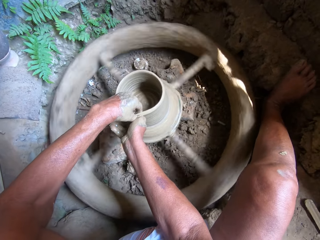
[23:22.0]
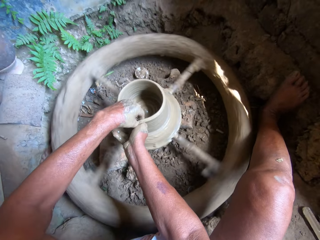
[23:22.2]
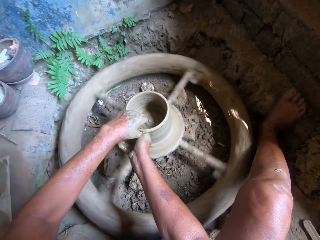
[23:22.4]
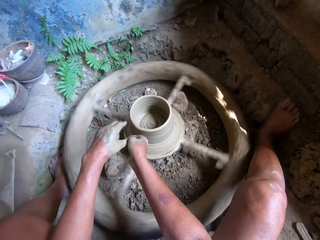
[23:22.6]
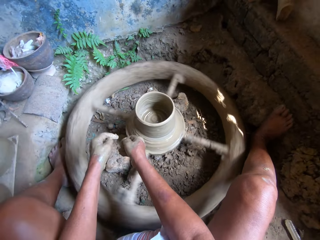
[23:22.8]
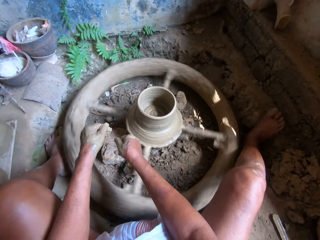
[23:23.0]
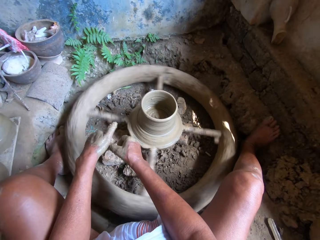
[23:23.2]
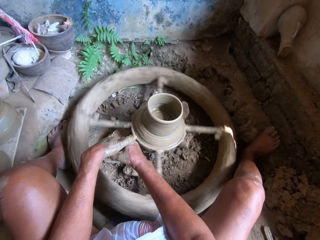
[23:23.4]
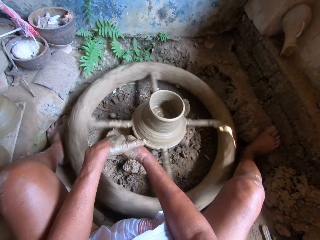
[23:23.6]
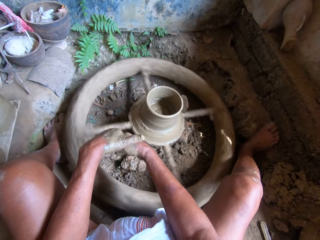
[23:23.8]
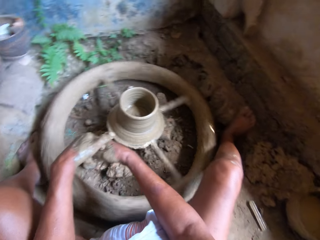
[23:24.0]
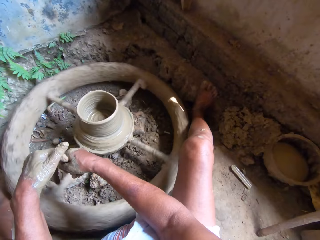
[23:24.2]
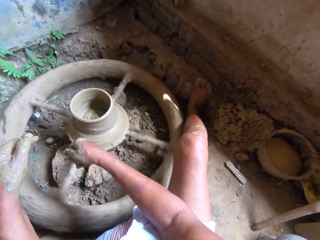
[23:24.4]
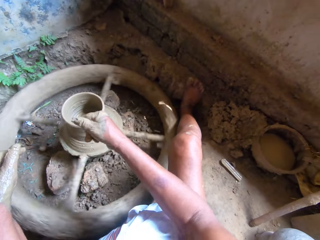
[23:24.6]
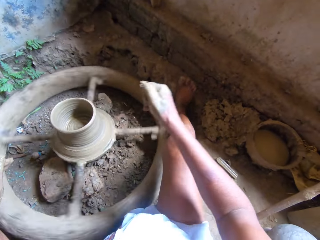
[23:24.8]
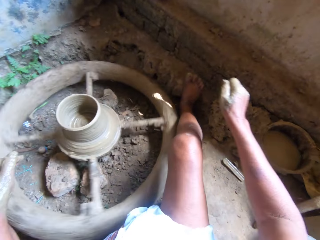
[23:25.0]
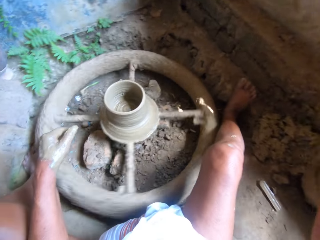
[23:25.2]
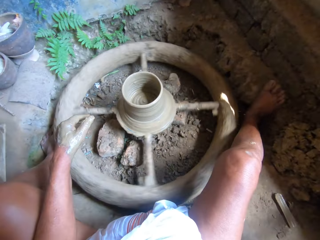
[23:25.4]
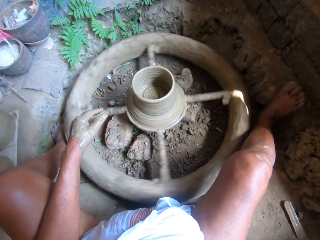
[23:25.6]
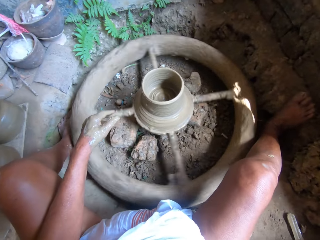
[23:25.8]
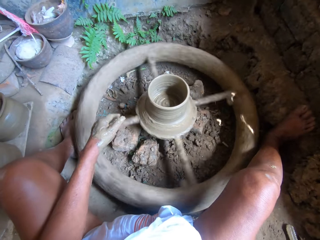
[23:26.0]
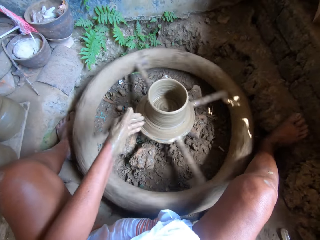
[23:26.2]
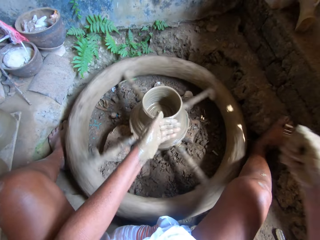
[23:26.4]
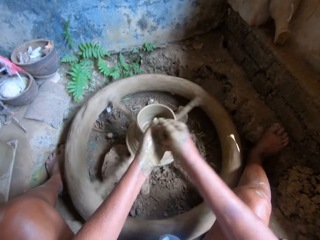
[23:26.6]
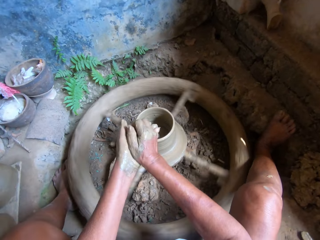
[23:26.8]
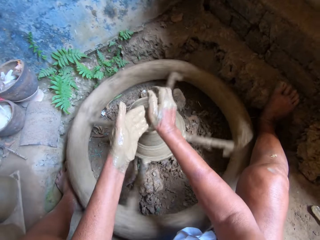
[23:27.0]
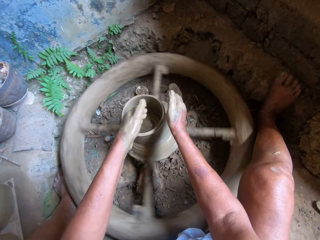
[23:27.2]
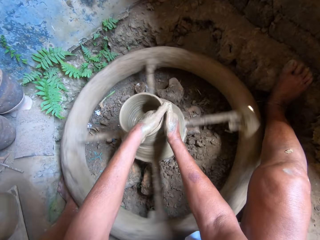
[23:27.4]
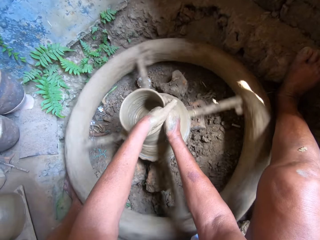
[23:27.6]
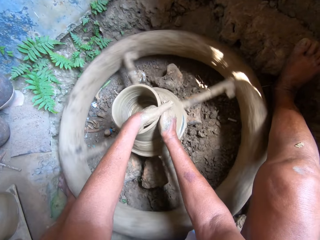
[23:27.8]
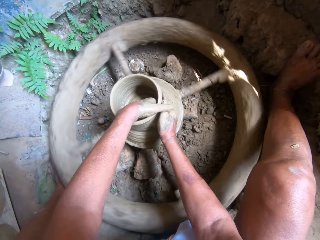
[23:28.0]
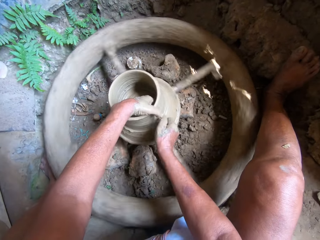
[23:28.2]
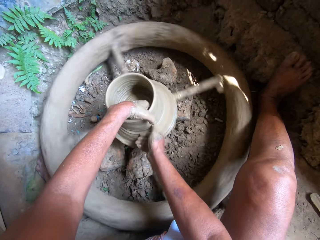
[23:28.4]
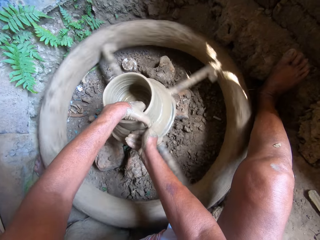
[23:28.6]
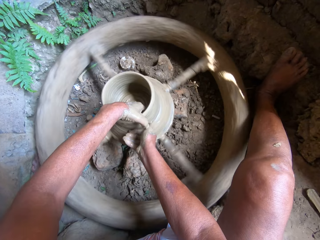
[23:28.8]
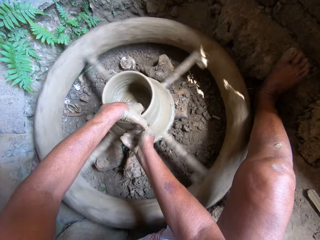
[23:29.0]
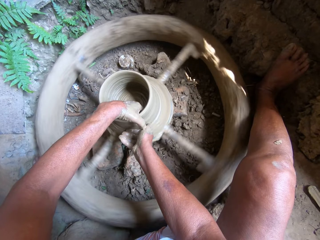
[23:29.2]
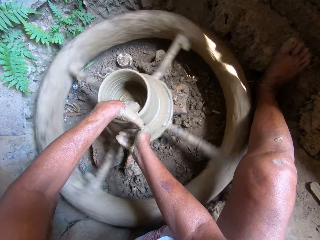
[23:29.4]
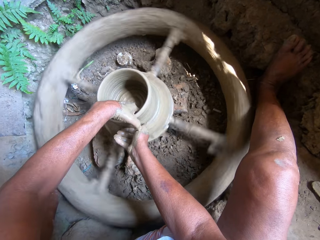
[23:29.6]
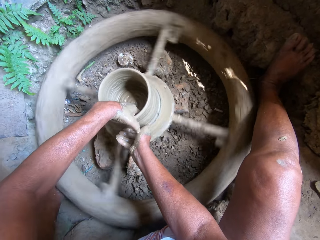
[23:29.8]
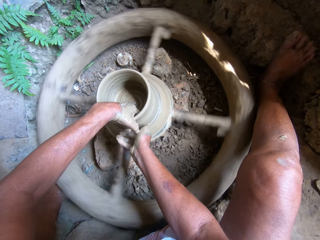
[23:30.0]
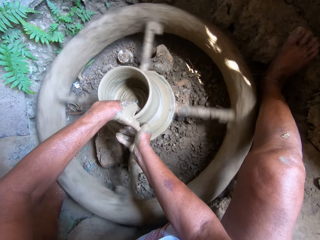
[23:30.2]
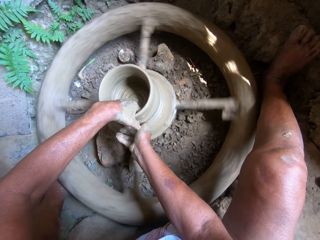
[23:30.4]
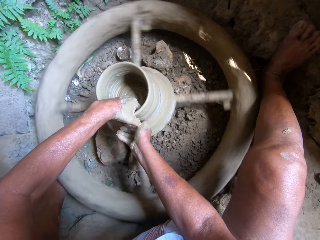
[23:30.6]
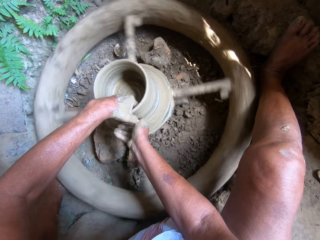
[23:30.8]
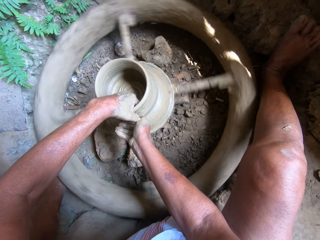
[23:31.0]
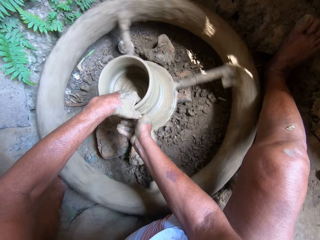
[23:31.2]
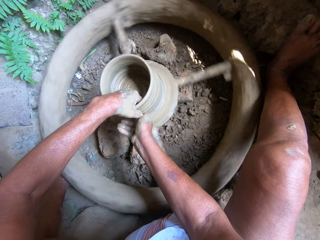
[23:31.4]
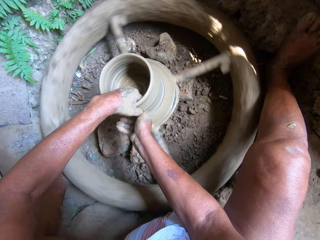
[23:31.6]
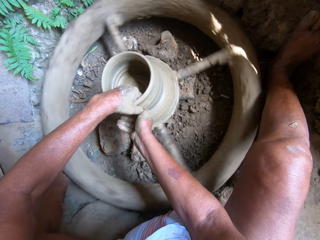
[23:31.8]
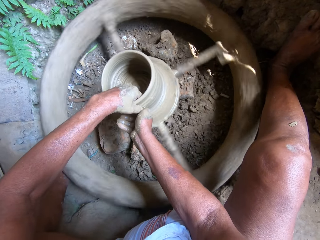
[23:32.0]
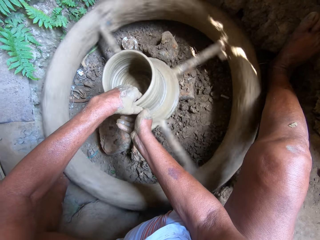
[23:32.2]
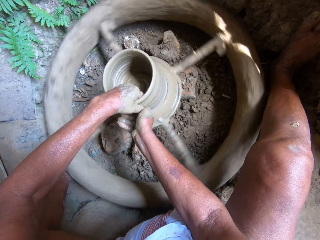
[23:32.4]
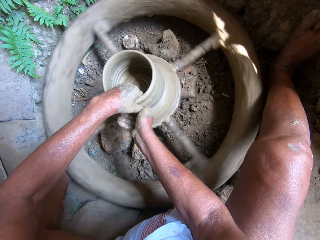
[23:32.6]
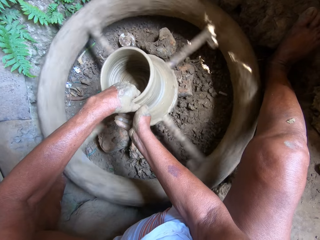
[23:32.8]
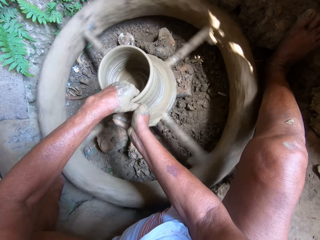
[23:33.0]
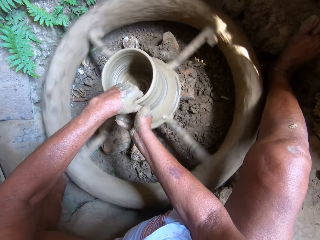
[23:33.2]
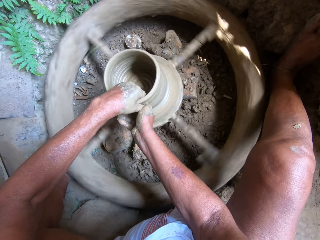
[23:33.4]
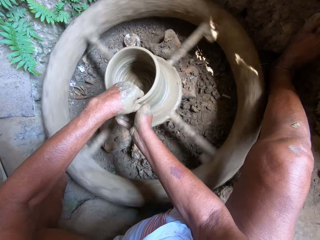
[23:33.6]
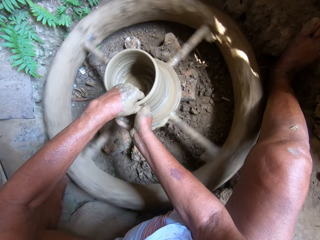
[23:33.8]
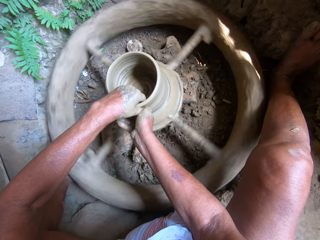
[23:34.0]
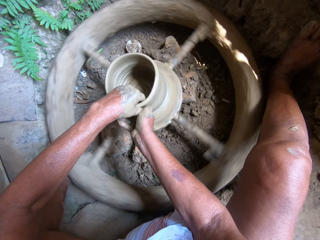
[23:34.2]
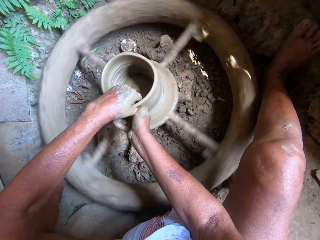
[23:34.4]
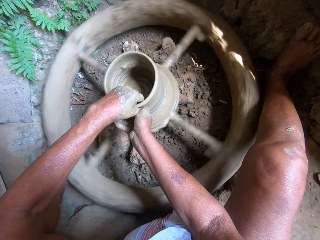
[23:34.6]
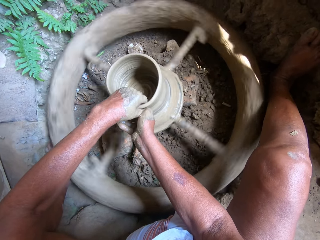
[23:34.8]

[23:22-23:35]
The camera wearer removes her hand from the clay pot on the pottery wheel. She dips her right hand in a tin of water on the cemented floor. She rubs her hands together and molds the clay on the pottery wheel with both hands. She puts water on the clay.

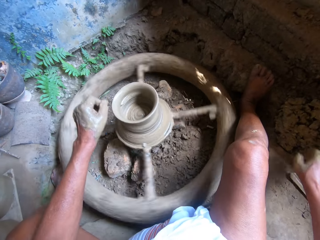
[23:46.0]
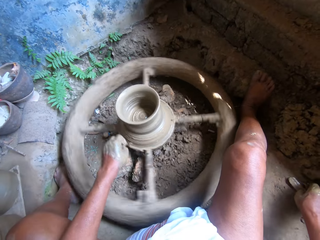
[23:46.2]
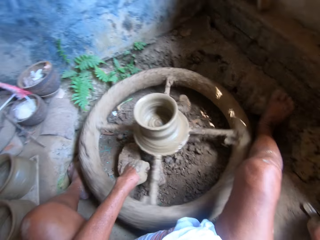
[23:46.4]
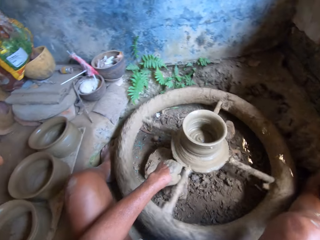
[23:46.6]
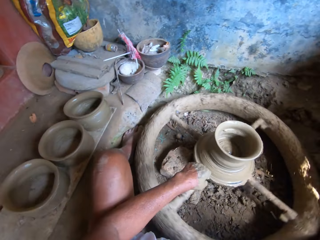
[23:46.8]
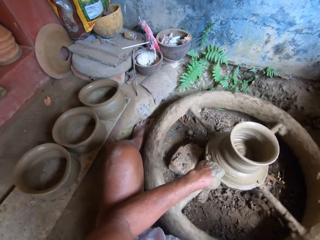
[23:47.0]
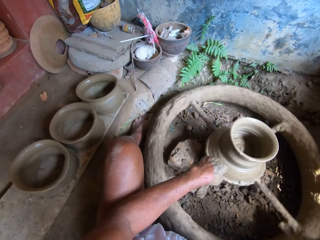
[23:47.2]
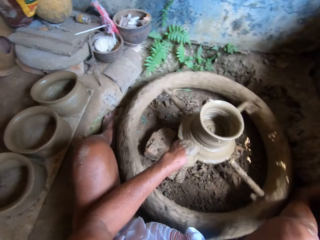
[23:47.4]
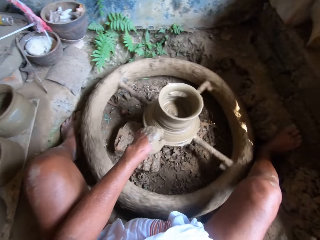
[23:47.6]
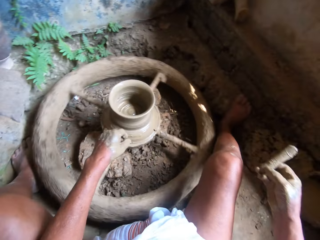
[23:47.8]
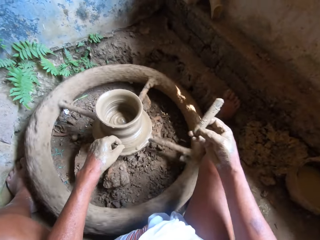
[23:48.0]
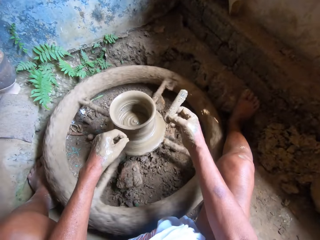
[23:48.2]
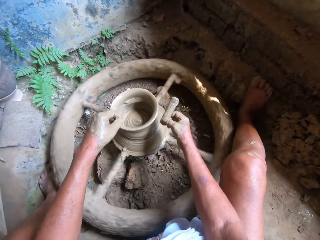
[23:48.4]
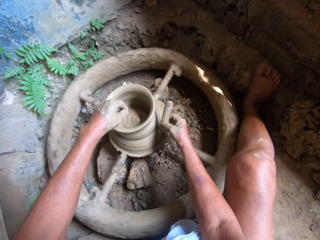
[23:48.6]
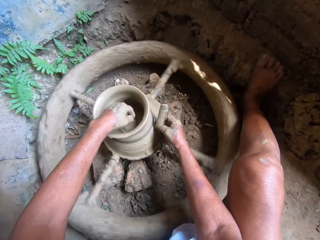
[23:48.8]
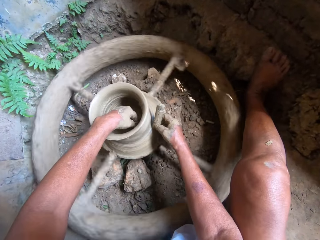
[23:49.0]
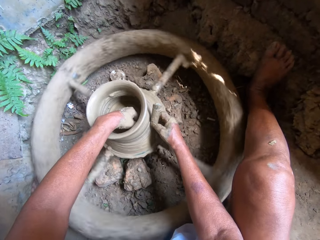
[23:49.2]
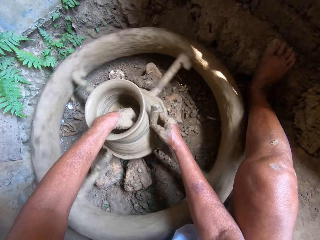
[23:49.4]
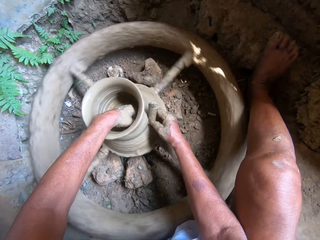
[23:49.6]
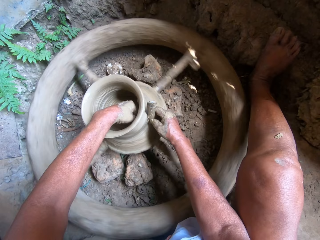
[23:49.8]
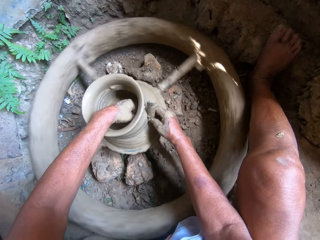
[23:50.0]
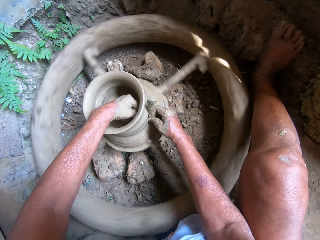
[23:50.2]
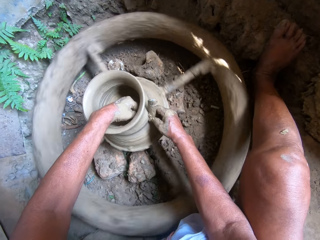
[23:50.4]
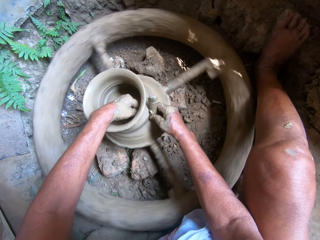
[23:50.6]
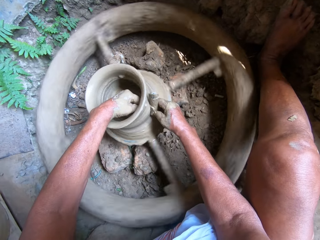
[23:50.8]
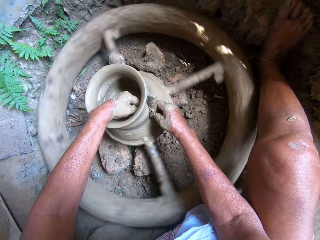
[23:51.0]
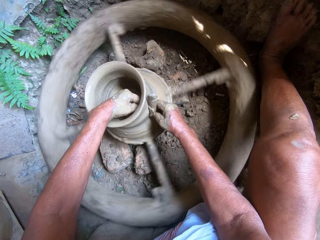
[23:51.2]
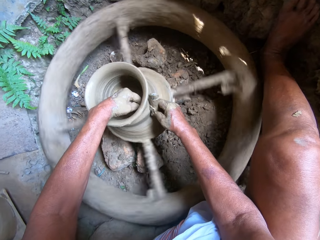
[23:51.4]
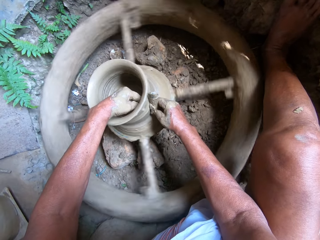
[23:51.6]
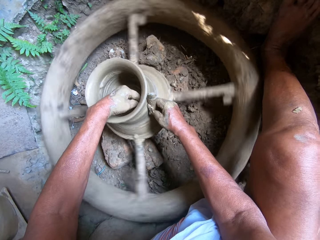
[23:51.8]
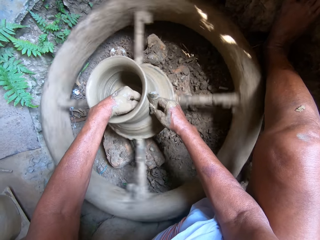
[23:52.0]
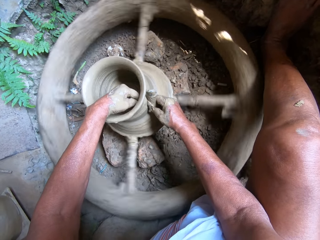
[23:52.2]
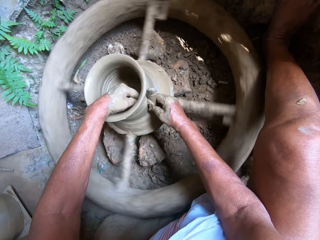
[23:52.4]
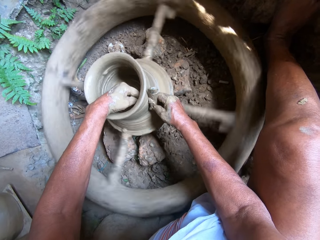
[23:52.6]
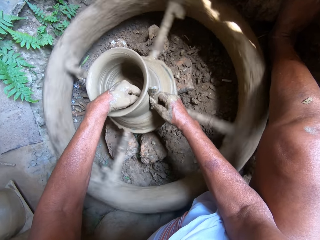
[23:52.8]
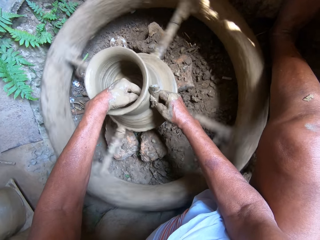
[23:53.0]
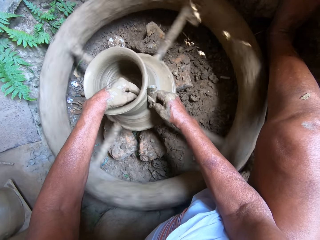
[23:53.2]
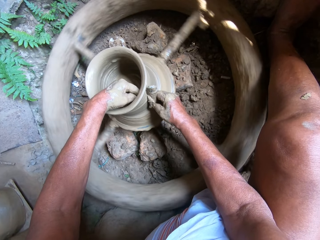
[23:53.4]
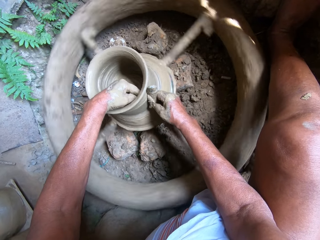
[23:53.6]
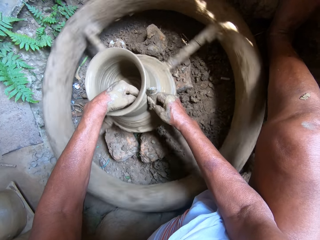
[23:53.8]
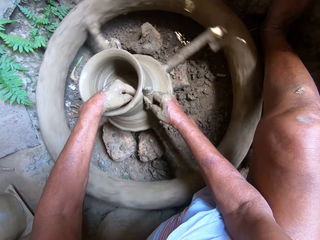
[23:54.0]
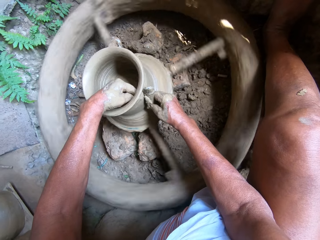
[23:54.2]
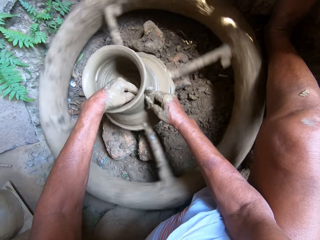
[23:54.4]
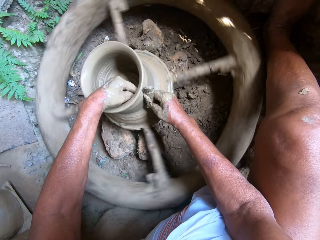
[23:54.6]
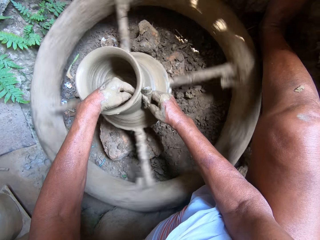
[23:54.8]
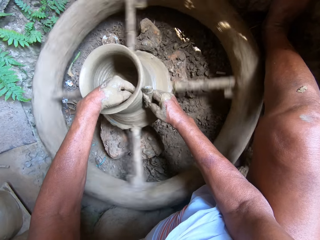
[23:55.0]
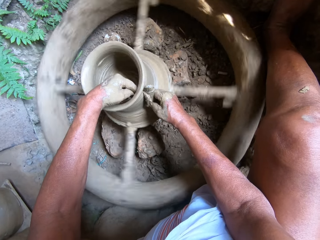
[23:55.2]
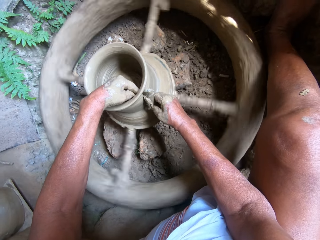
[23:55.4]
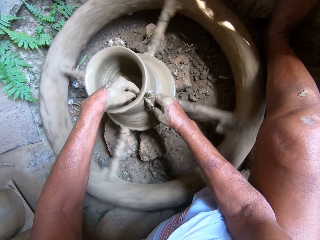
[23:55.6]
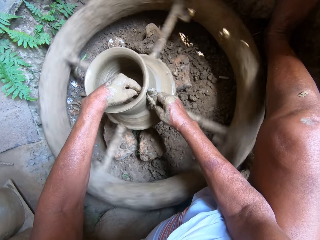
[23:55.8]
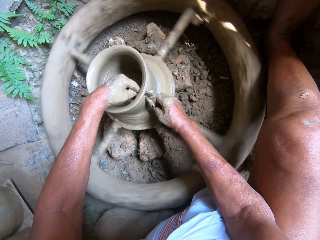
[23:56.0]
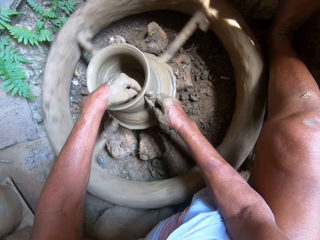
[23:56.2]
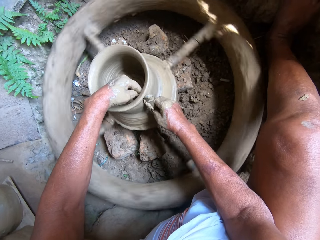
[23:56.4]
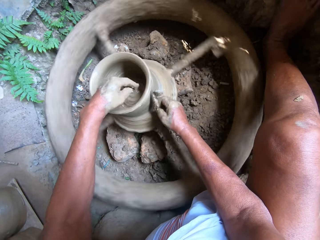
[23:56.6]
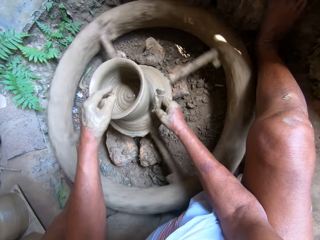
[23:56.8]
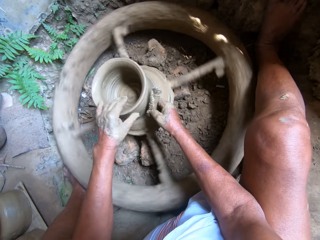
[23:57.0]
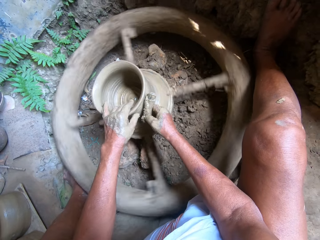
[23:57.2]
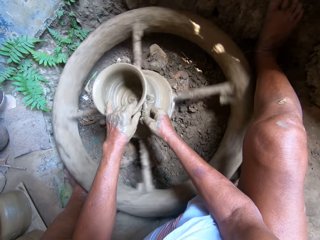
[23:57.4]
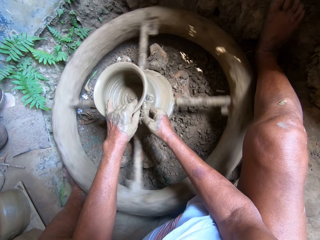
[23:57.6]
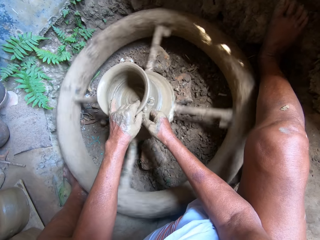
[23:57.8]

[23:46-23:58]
The camera wearer picks up a pottery rib or piece of wood from the cemented floor with her right hand. She smoothens the clay pot on the pottery wheel with the rib in her right hand. She molds the clay with the piece of wood.
